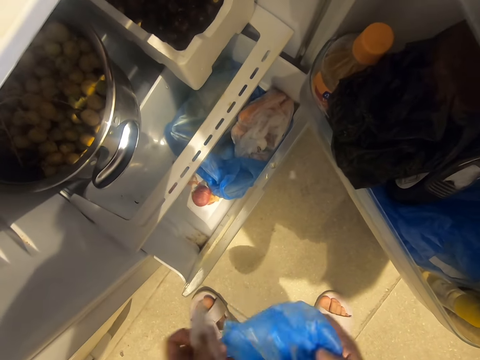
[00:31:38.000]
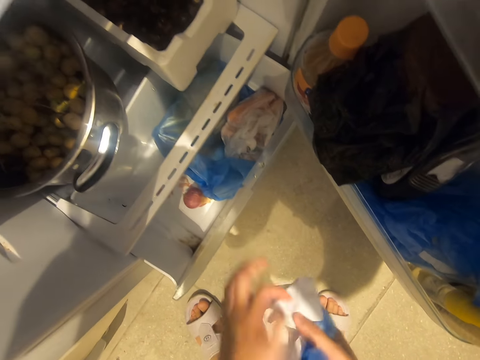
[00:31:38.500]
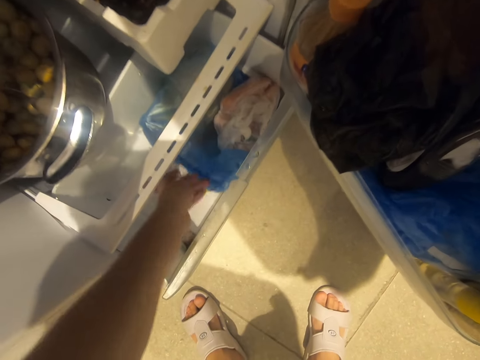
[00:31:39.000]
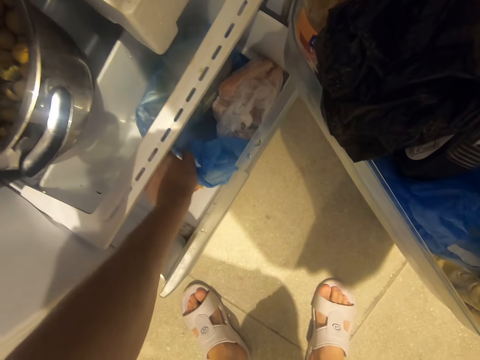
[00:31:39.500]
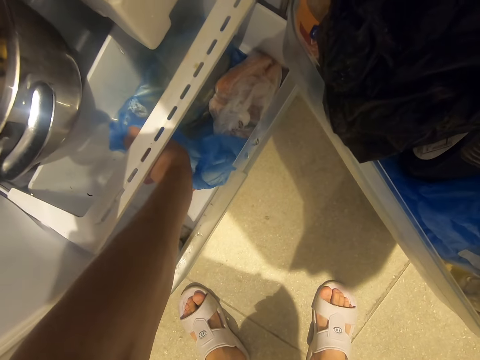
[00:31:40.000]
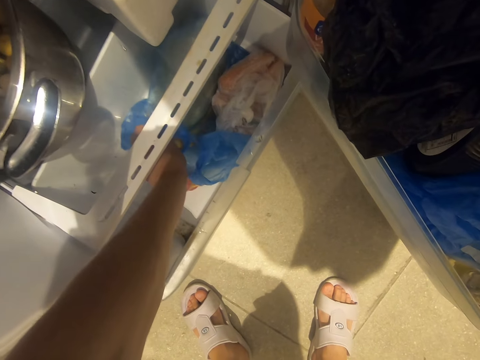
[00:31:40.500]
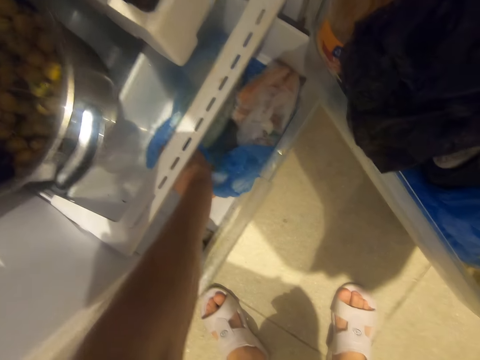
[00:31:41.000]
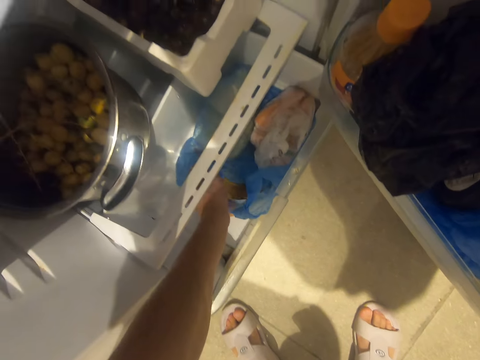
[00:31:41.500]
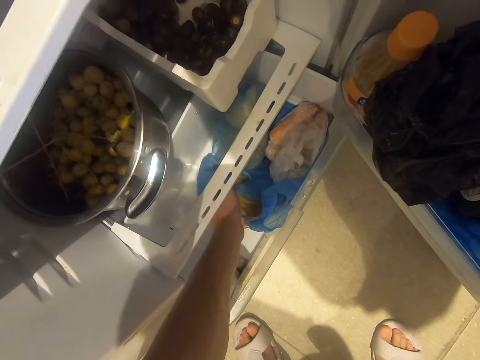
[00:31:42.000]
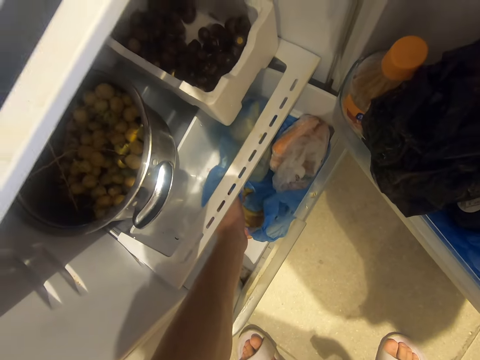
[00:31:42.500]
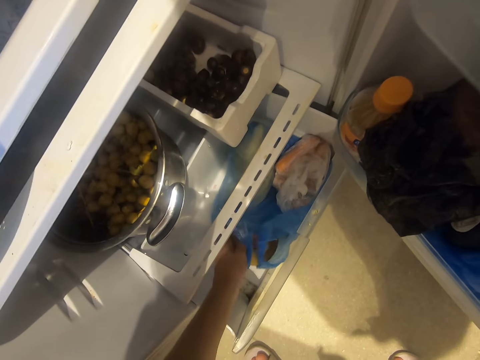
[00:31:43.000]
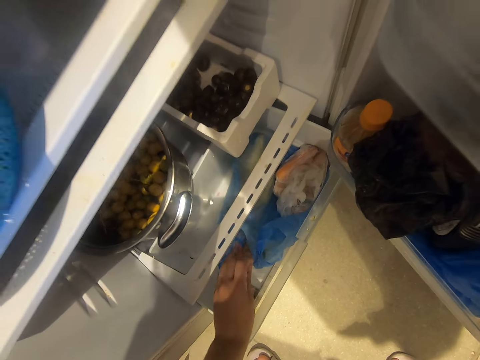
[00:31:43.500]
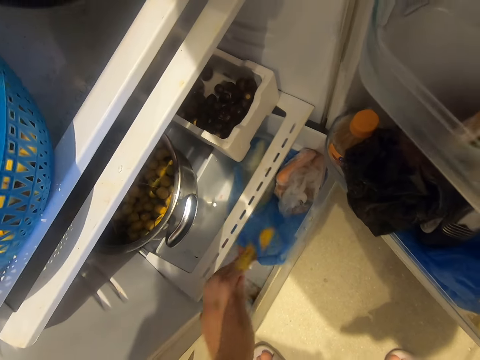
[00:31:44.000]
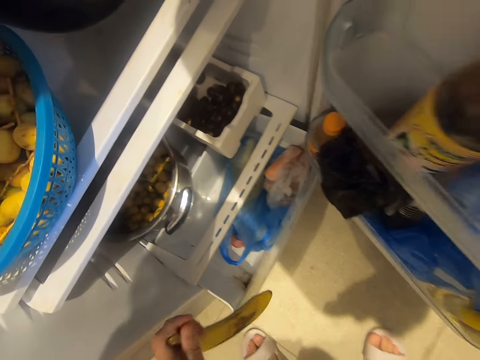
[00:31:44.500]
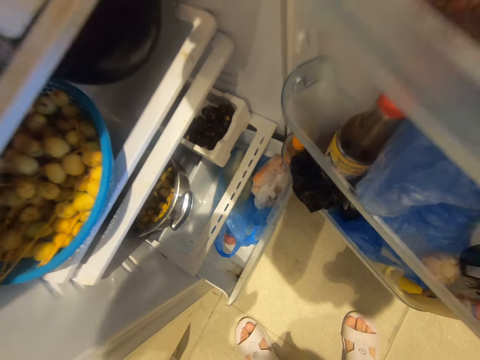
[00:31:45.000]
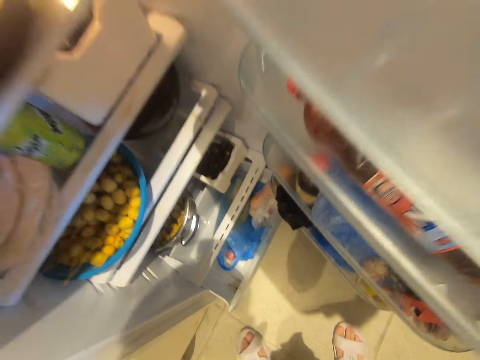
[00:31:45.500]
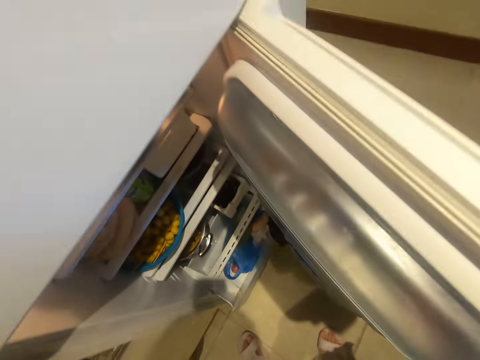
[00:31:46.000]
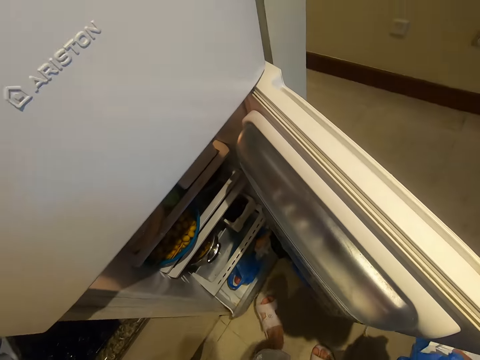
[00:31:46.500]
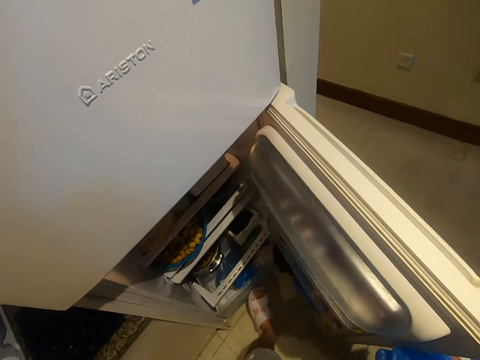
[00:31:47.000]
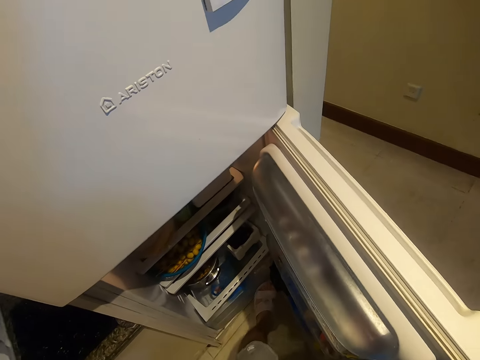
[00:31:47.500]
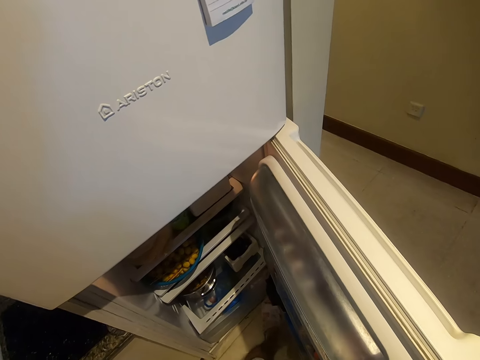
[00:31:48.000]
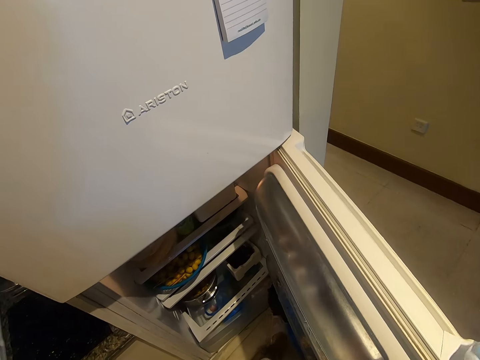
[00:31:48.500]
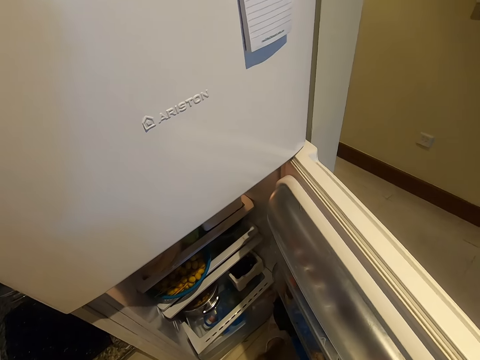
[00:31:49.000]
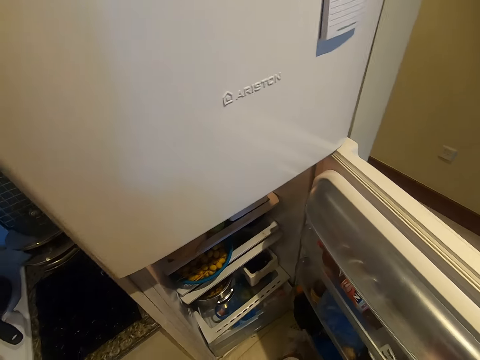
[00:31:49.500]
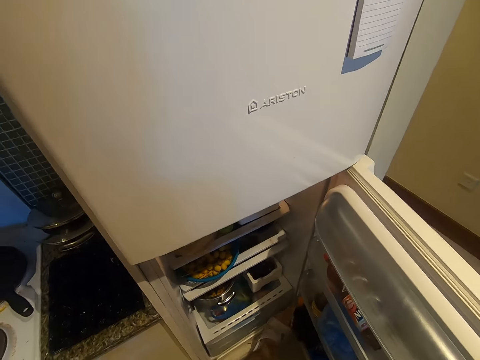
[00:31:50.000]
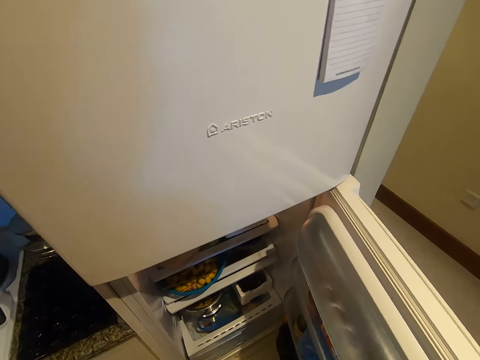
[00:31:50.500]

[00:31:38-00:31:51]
The camera wearer picks up a banana from another polythene bag. He takes the banana. He closes the fridge organizer with his leg.

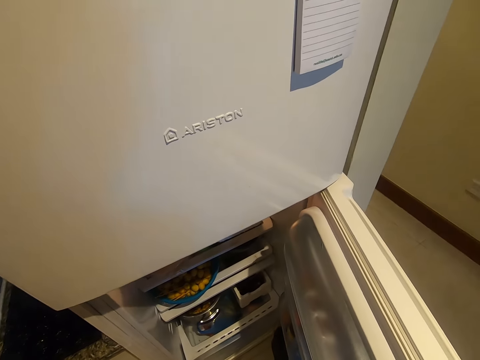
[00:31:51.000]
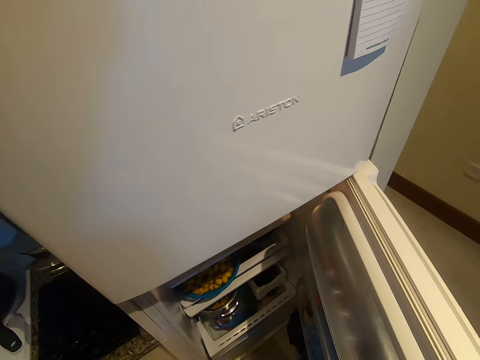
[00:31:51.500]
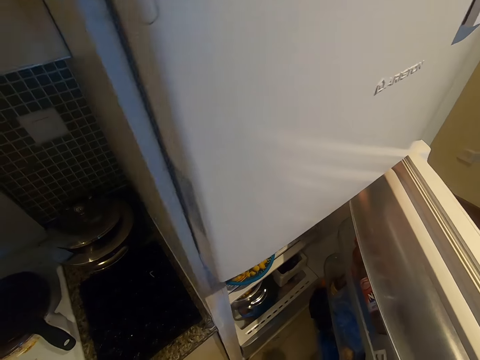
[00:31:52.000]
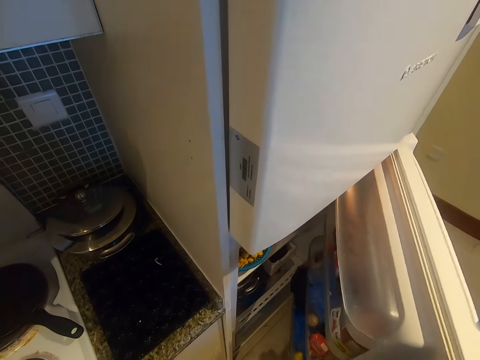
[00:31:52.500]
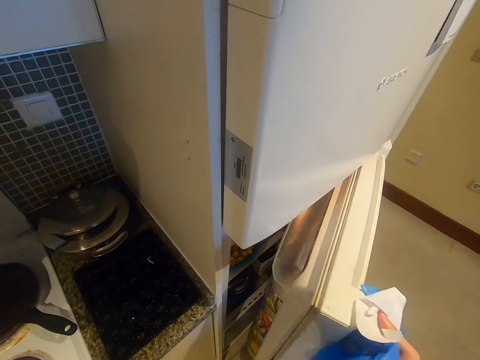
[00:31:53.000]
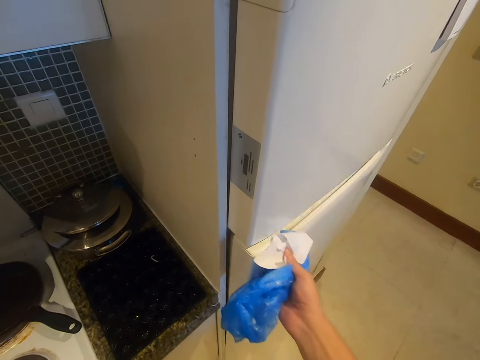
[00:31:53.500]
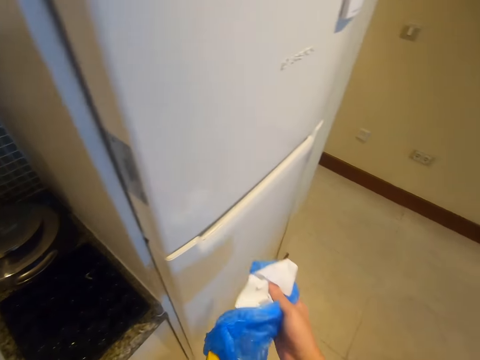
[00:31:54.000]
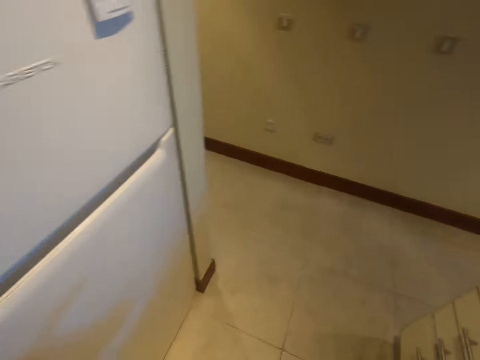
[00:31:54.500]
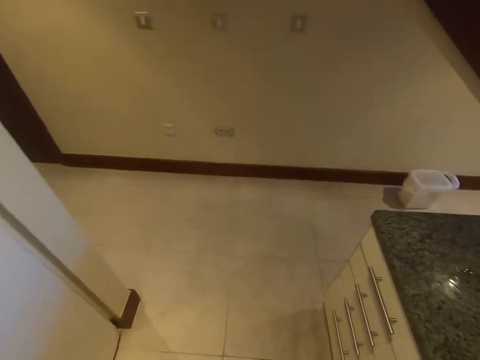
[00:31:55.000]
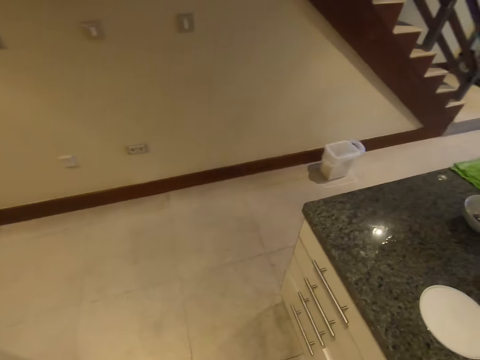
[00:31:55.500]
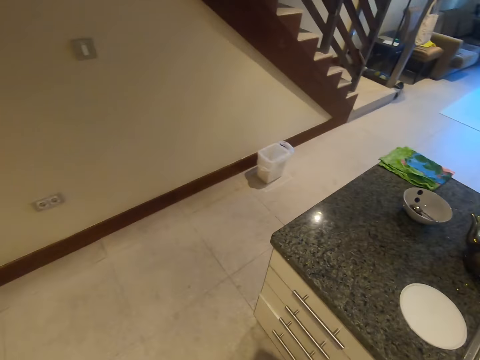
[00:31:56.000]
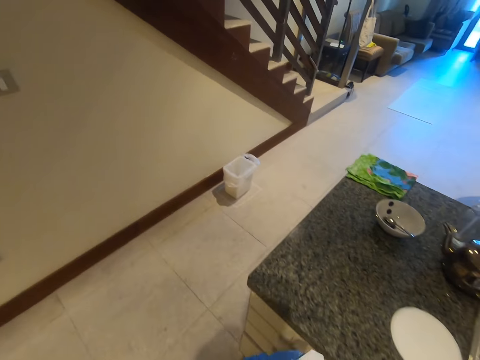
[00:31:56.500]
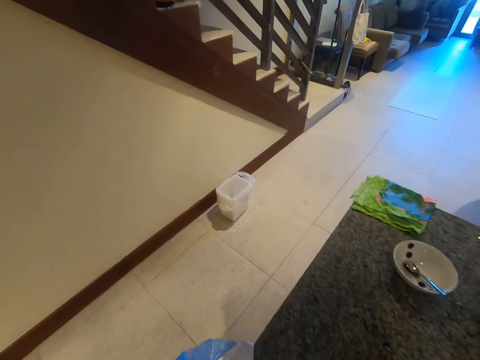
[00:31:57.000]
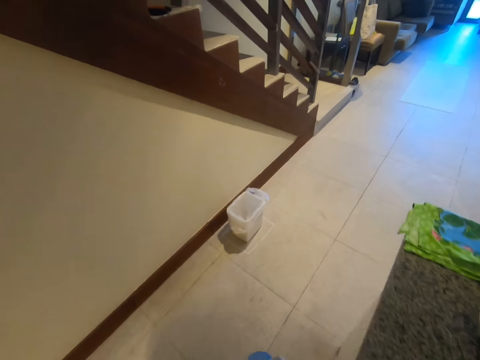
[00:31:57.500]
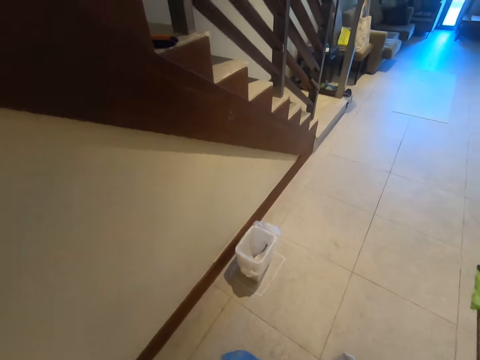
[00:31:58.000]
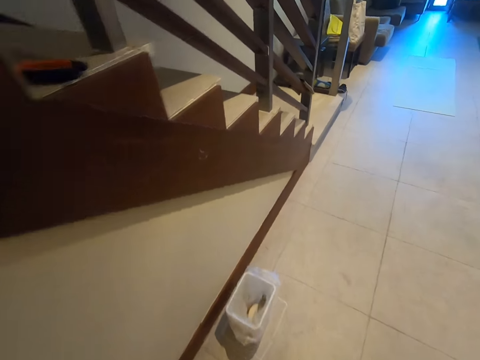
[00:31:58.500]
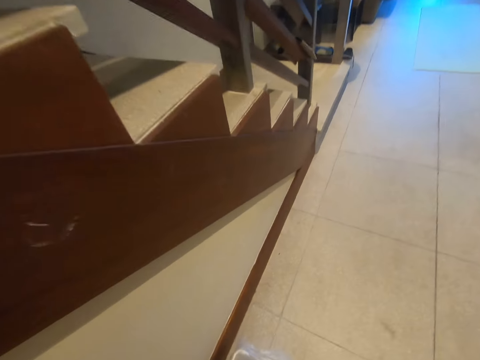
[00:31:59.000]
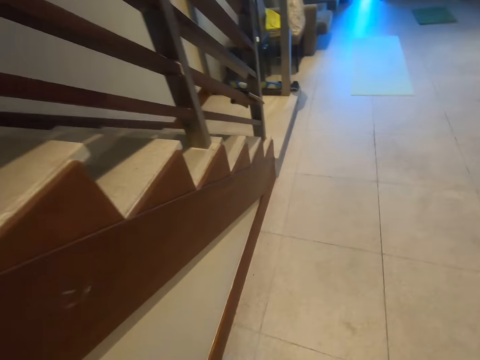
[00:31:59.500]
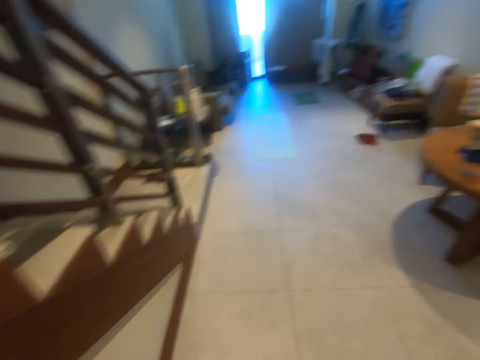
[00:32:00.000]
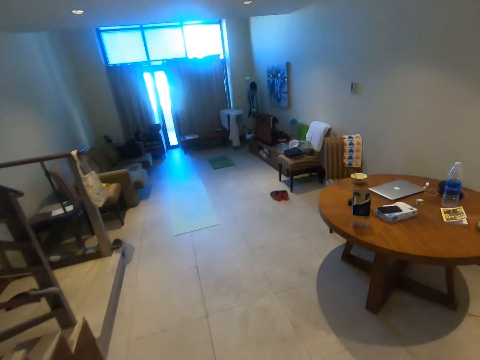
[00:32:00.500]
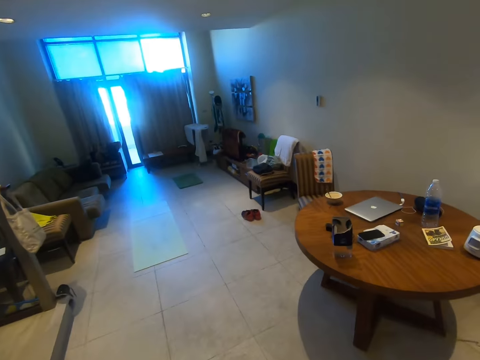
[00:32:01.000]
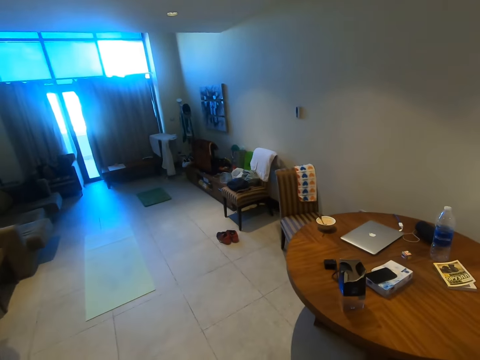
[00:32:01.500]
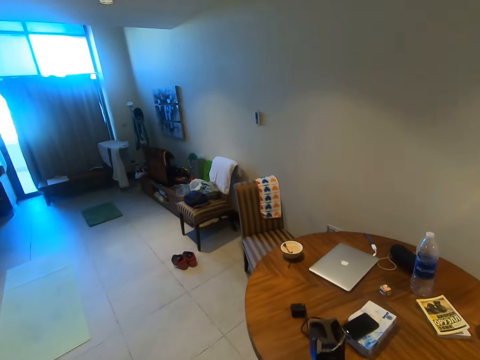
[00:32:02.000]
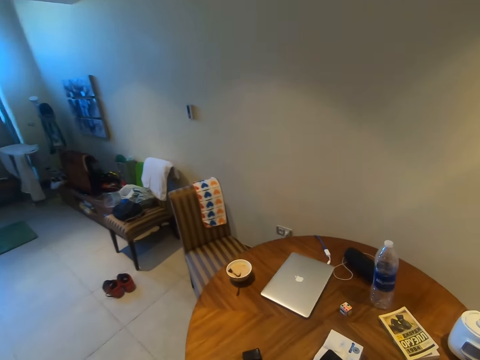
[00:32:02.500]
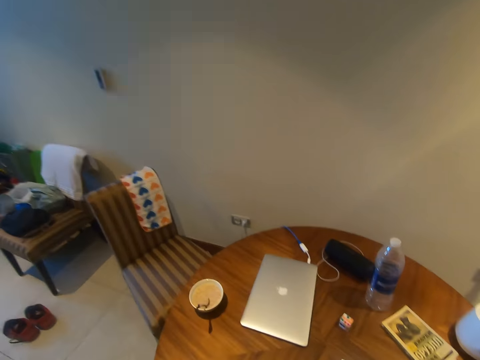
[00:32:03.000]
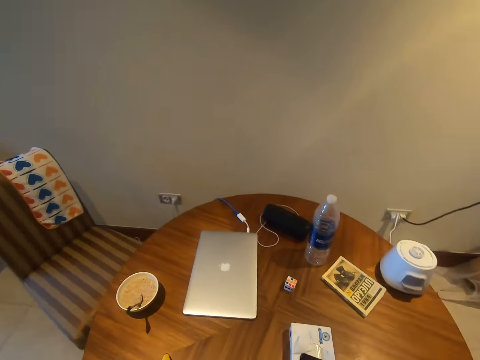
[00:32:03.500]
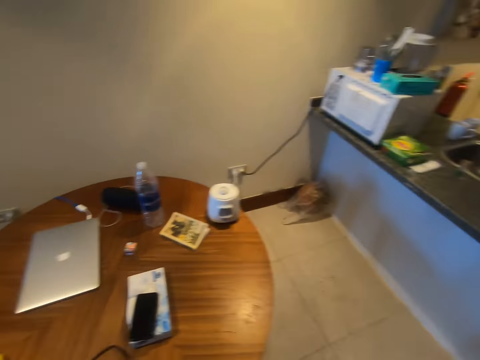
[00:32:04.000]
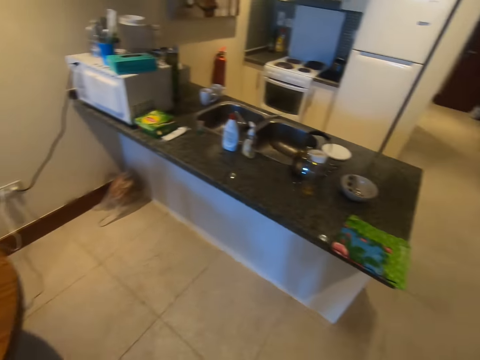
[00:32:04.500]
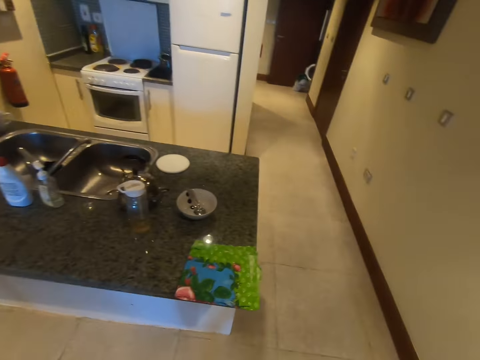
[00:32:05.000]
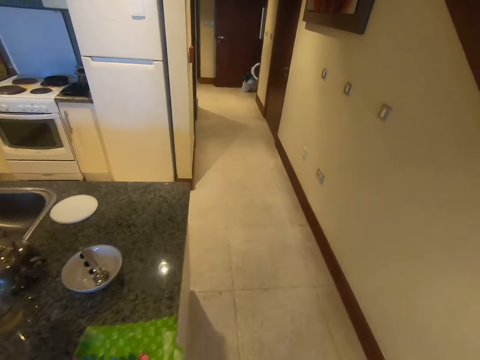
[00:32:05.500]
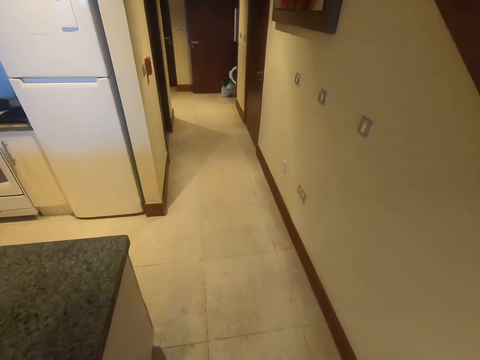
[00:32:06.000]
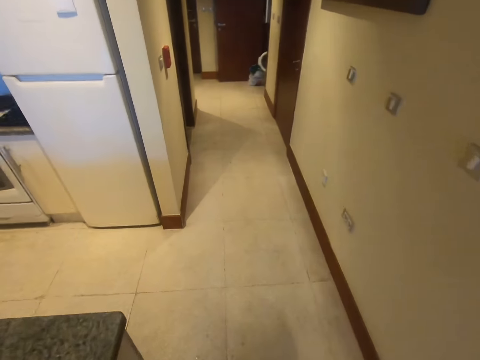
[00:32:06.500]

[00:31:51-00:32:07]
The camera wearer closes the fridge. They walk around the room.
